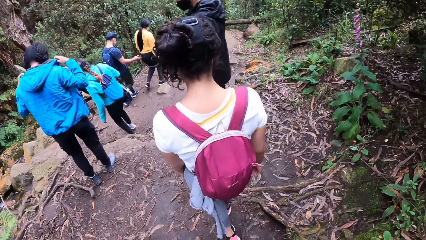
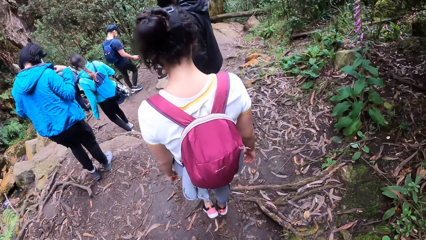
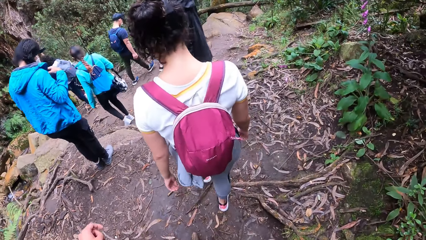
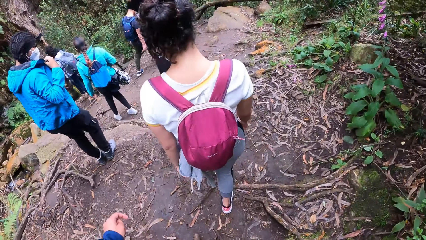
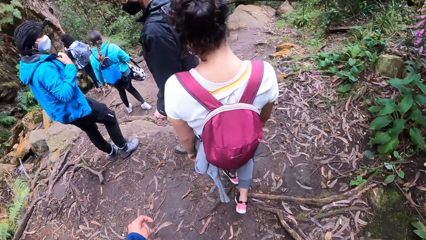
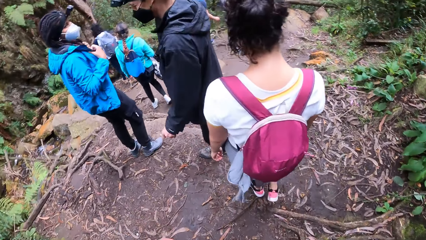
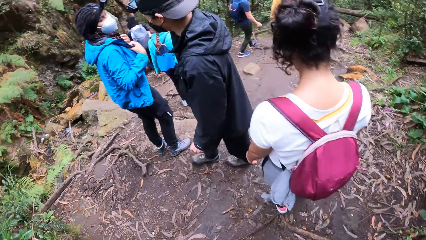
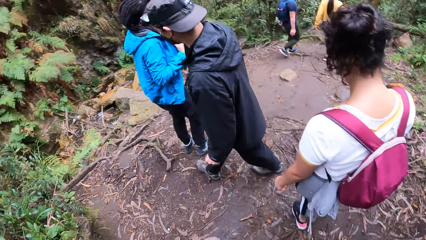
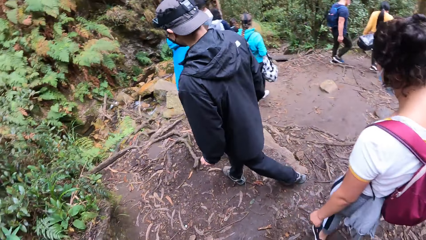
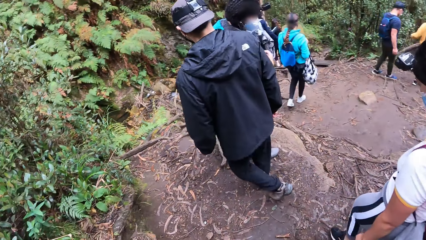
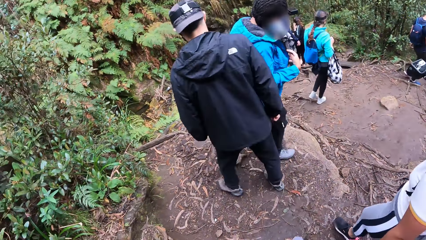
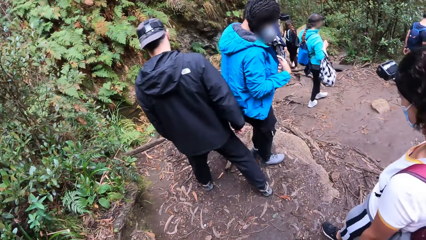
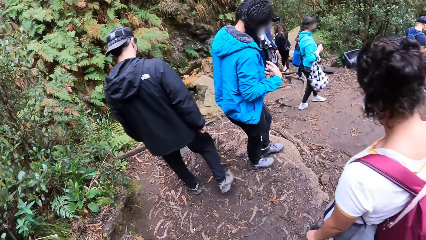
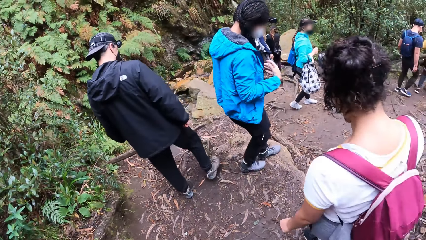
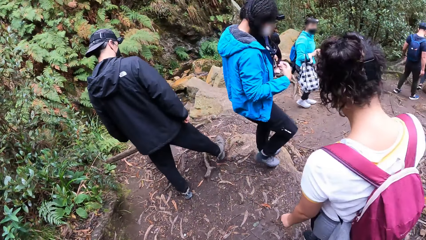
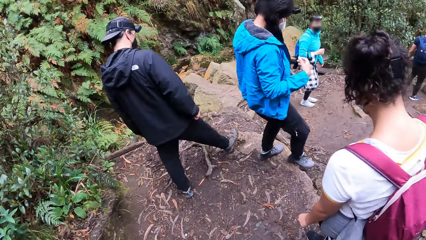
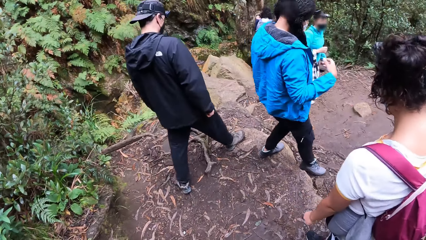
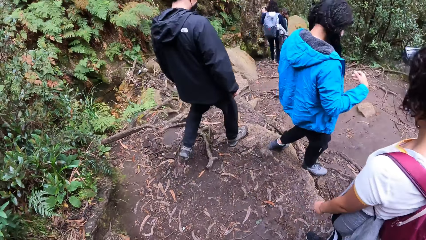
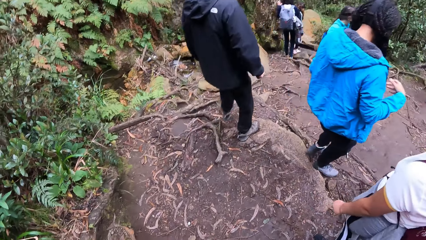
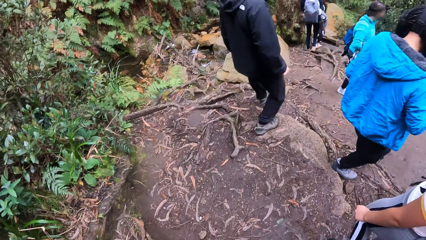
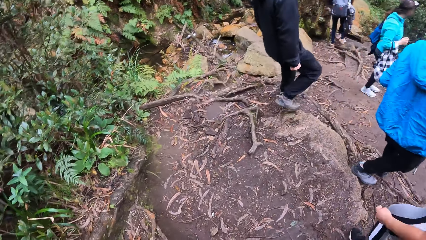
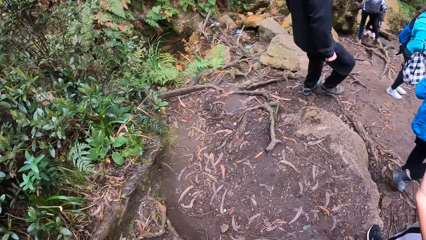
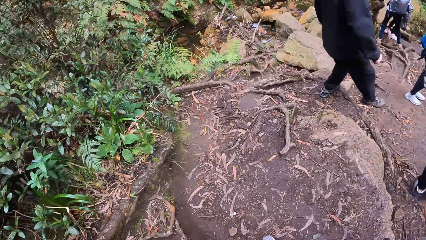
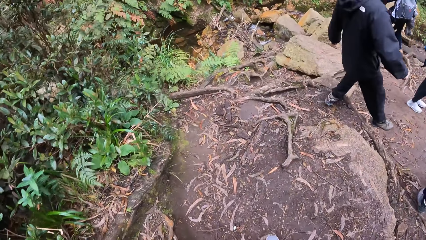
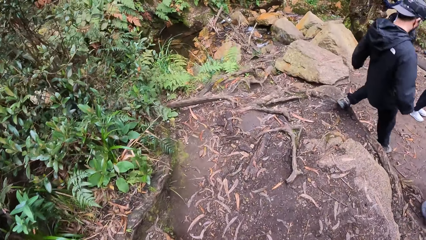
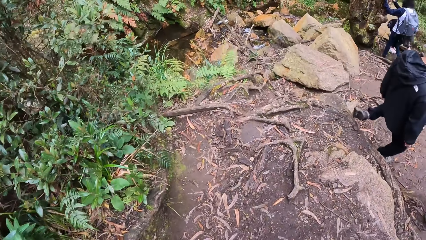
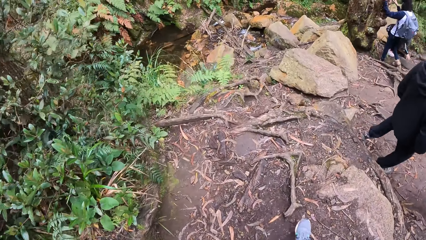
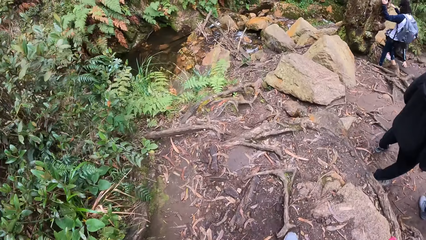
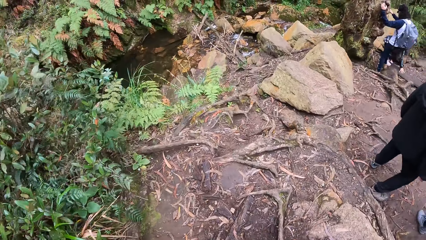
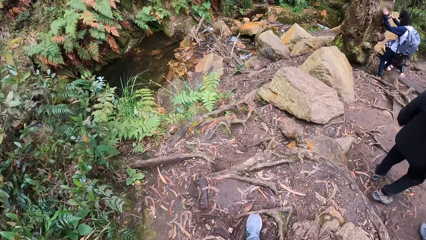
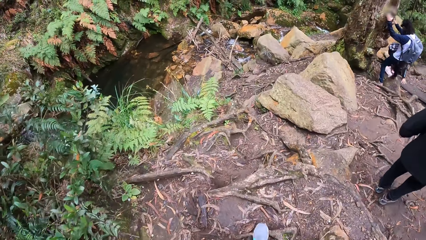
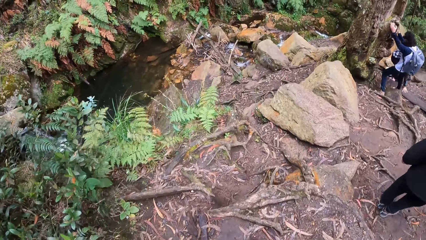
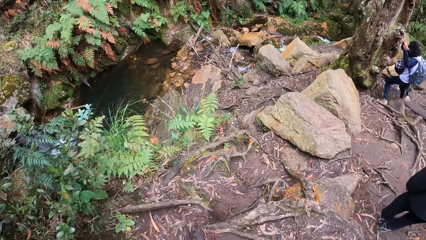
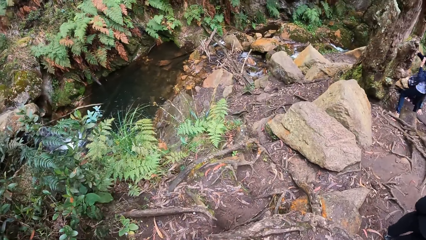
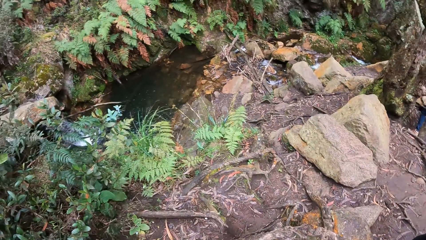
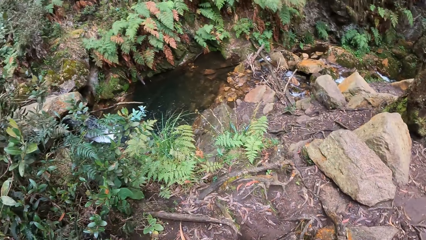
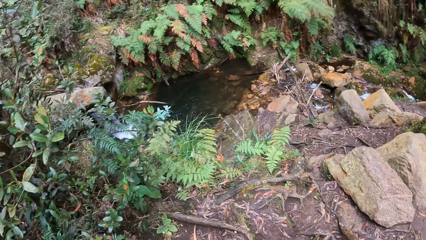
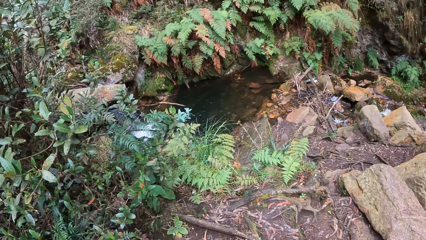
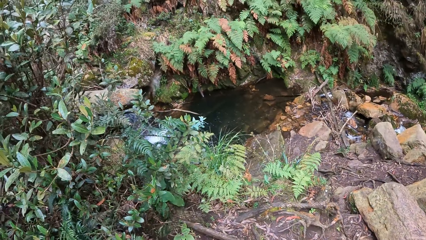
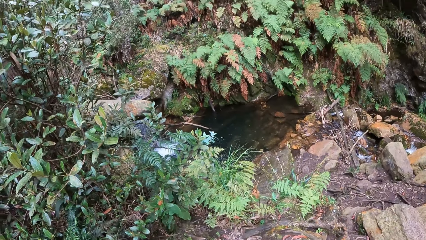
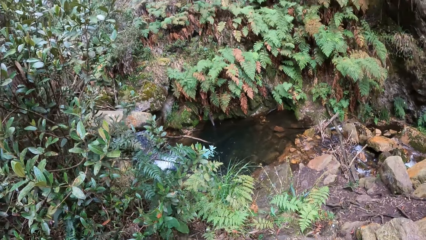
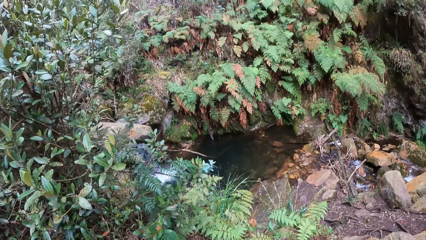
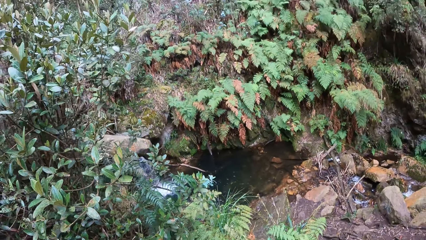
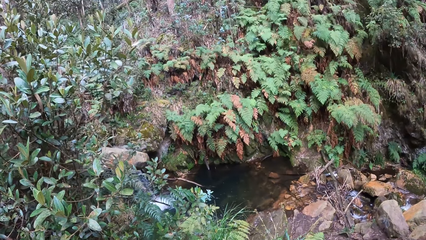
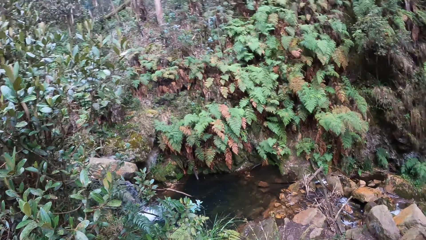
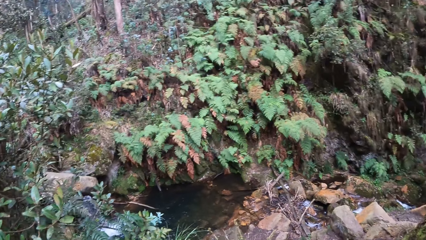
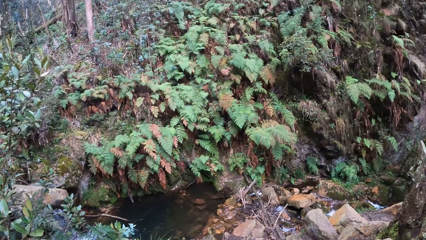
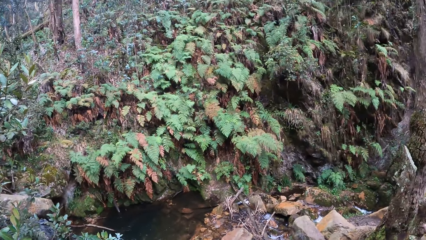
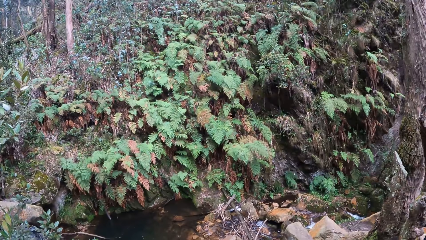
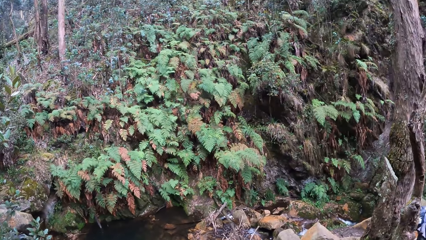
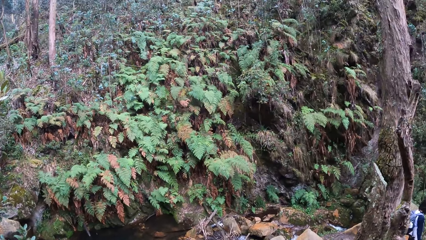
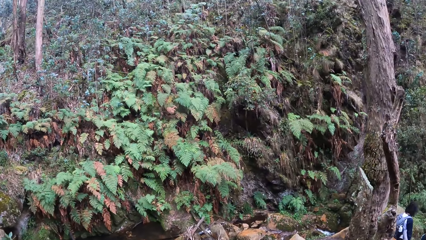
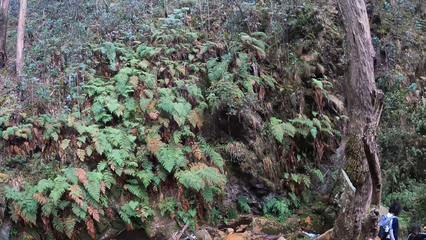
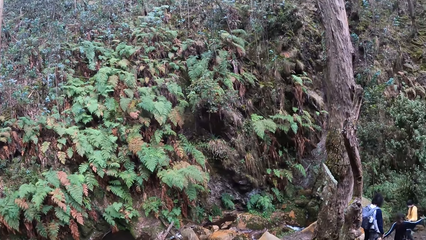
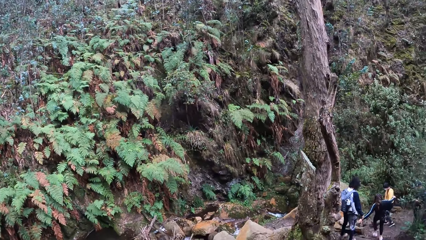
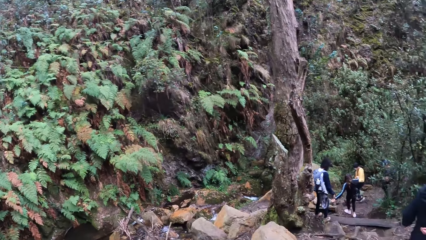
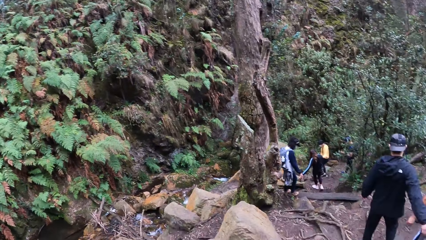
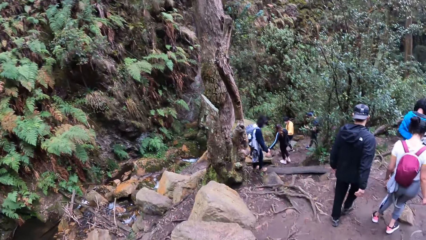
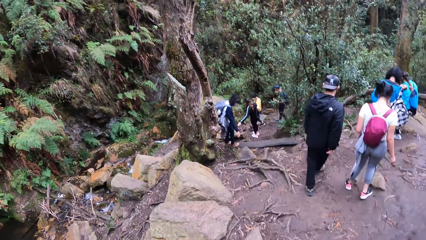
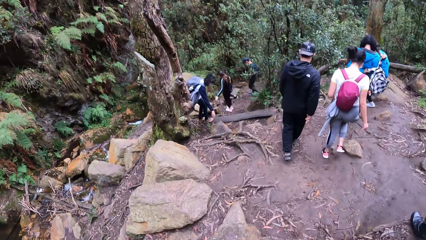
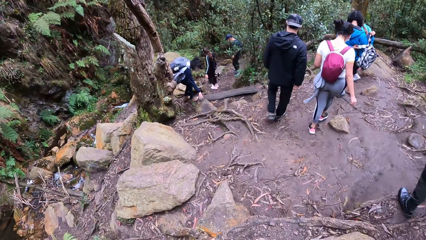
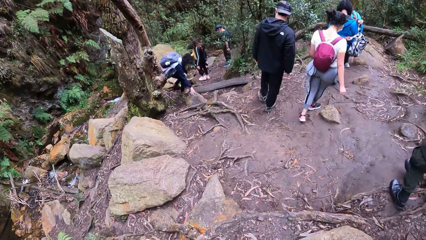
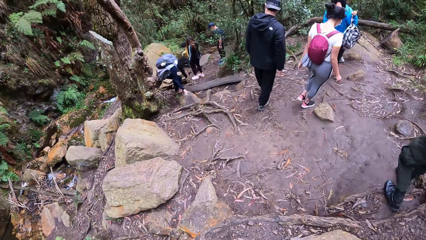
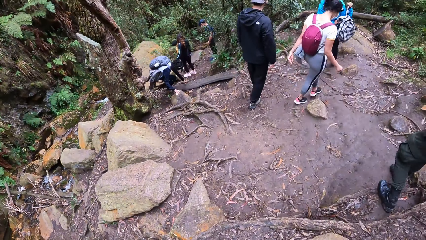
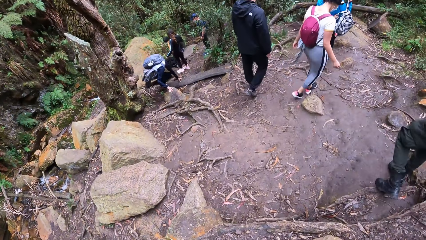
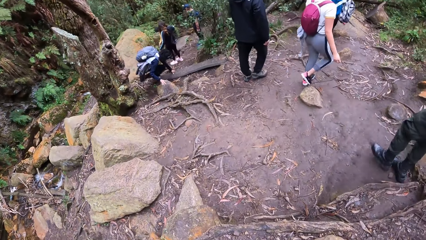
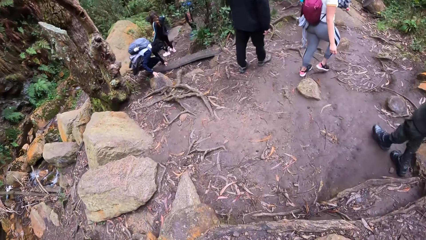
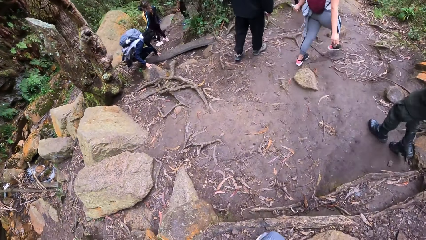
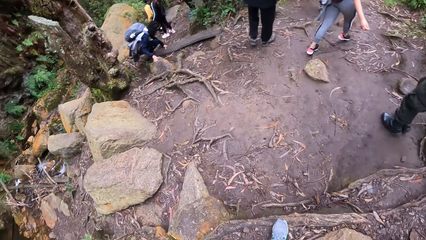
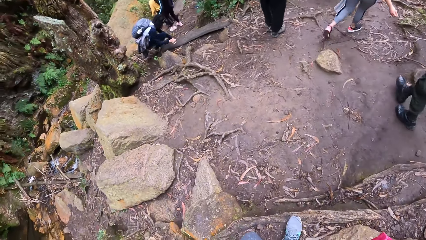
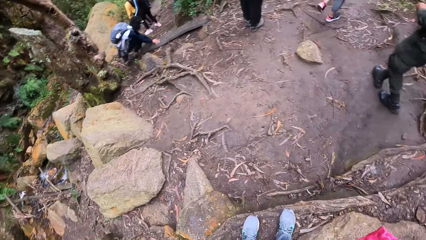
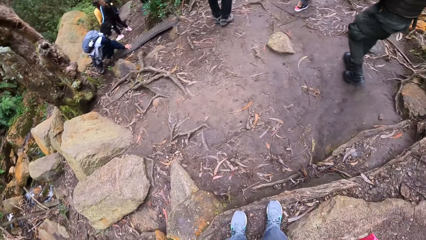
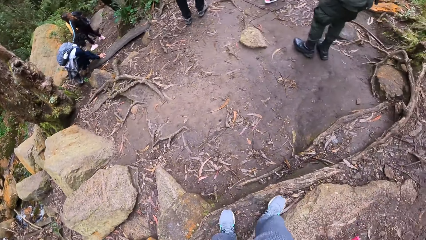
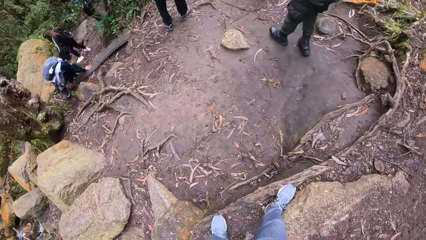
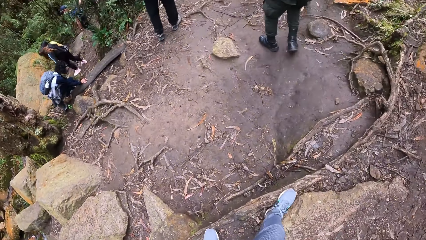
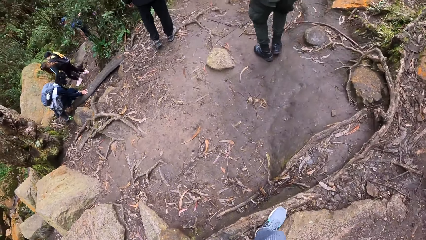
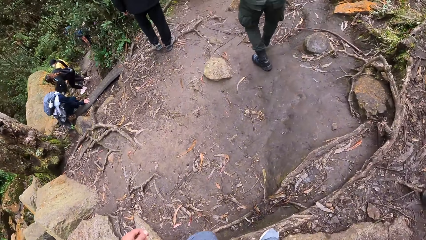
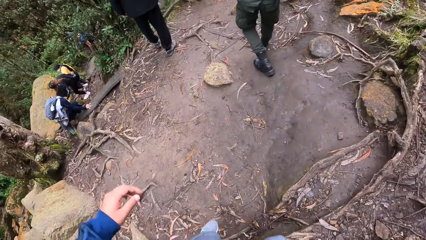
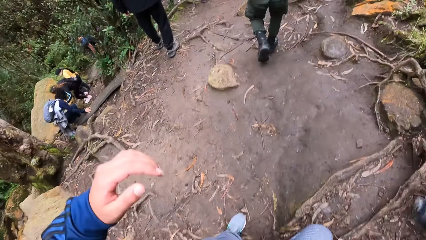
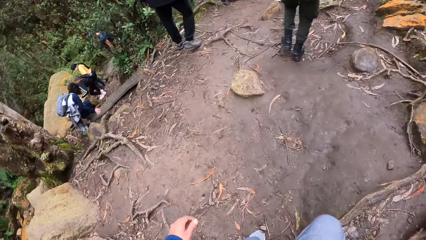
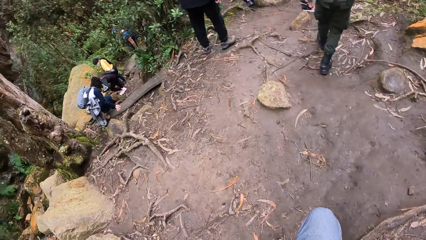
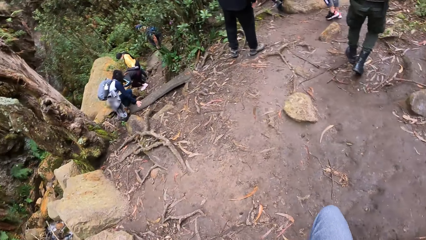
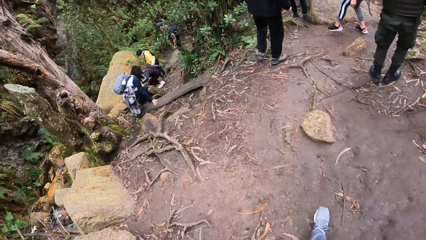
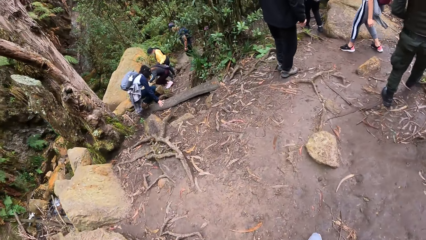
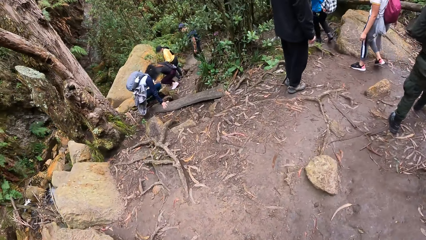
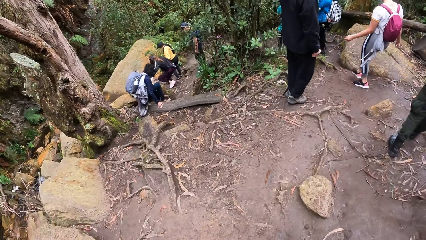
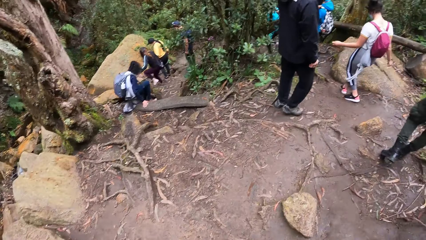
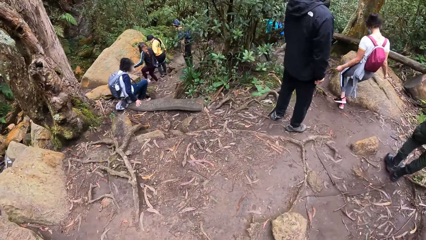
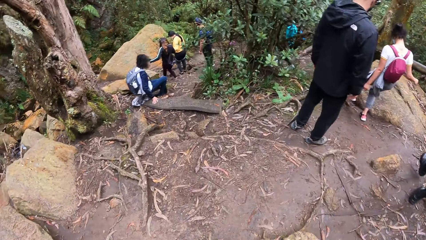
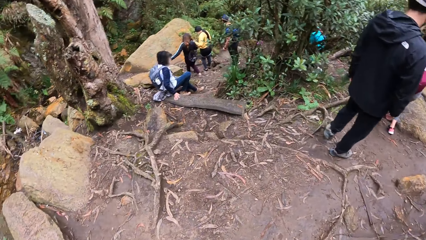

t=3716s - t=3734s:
A man holds a tree trunk with both hands. A woman places her right hand on a log of wood on the pathway. The camera wearer stares at the water inside the well. Another man interacts with another woman. The first man places his right hand on a rock on the pathway and places both hands on the log of wood on the pathway. The camera wearer walks around. The first woman places her left hand on the rock on the pathway. The first woman interacts with a third woman.
